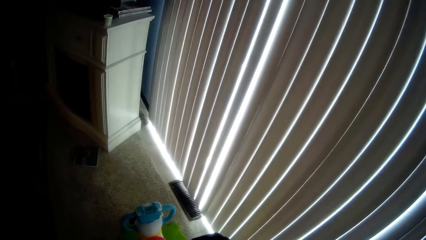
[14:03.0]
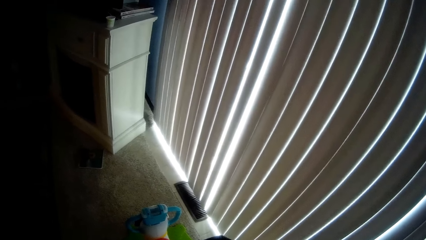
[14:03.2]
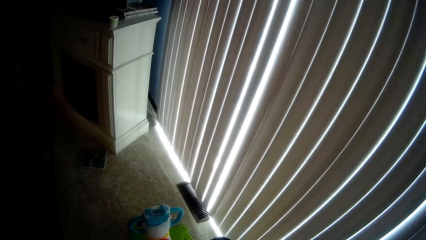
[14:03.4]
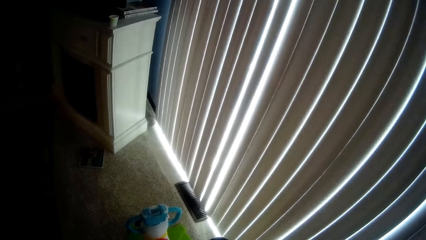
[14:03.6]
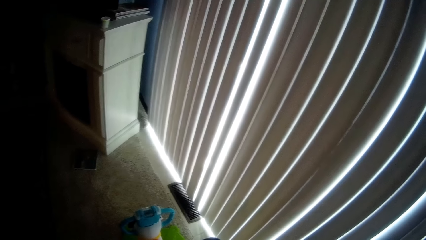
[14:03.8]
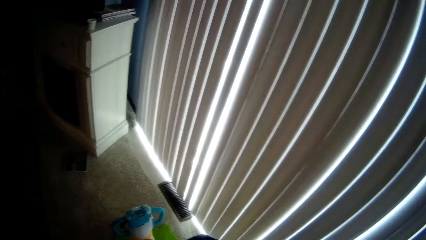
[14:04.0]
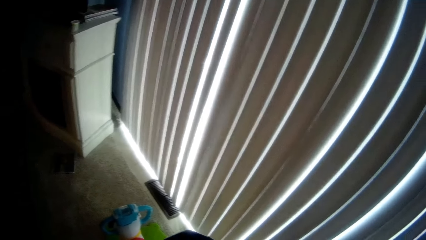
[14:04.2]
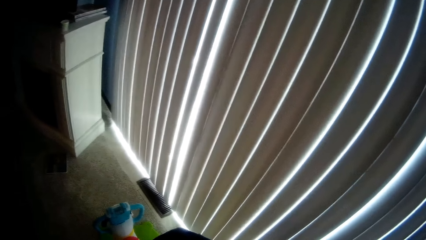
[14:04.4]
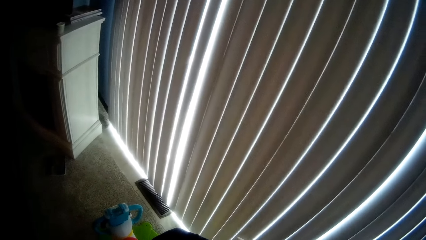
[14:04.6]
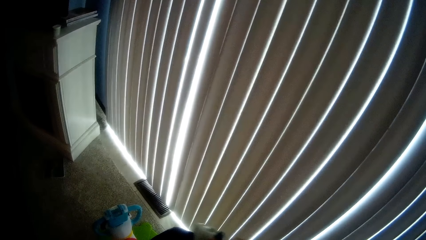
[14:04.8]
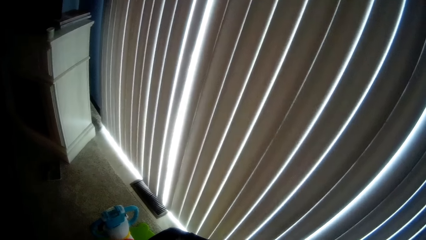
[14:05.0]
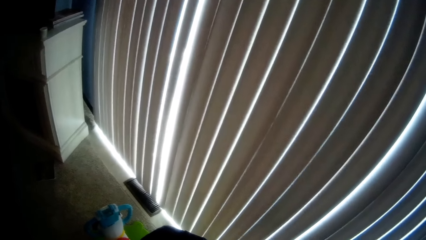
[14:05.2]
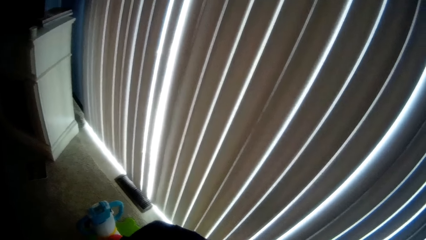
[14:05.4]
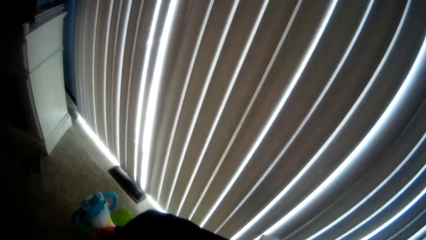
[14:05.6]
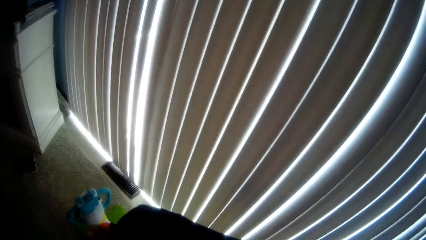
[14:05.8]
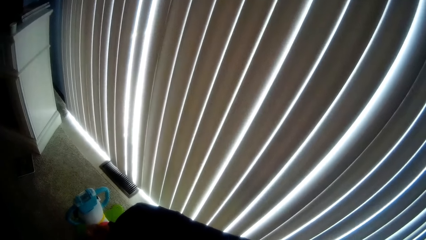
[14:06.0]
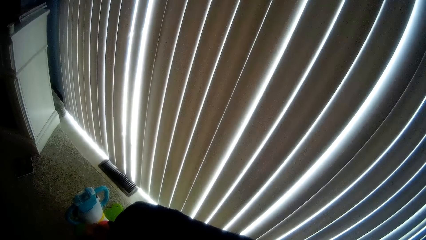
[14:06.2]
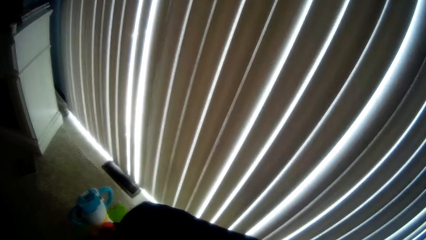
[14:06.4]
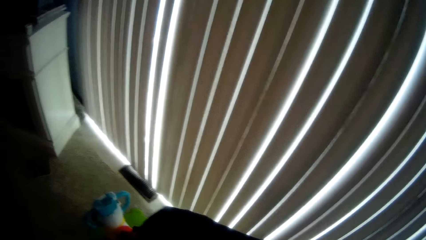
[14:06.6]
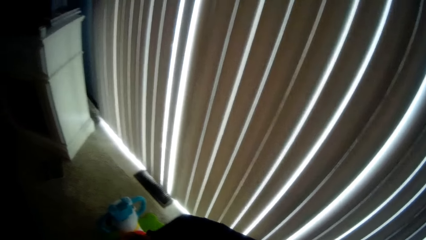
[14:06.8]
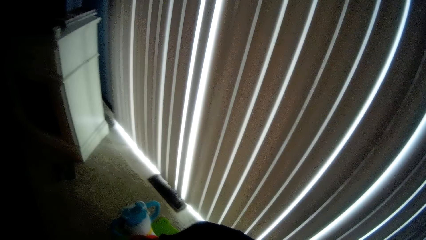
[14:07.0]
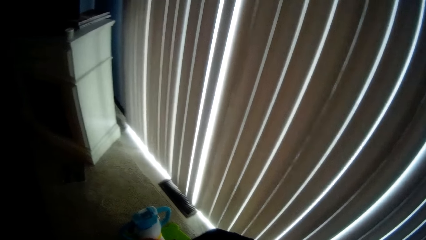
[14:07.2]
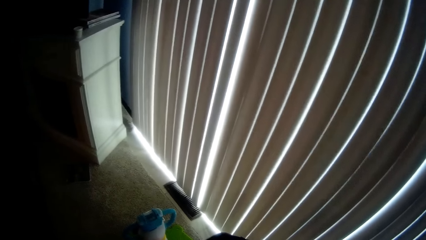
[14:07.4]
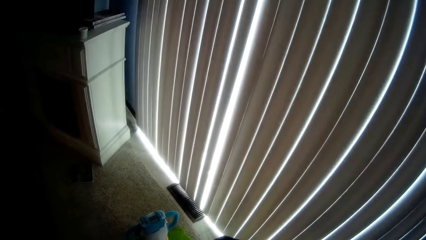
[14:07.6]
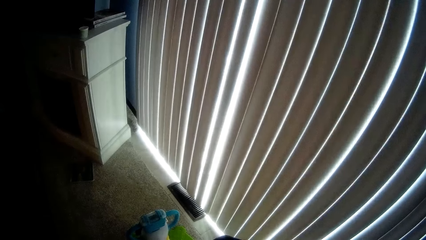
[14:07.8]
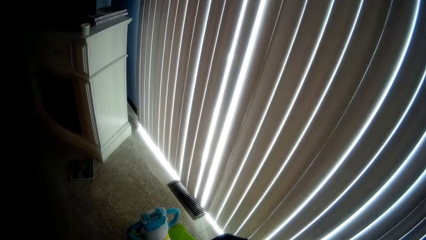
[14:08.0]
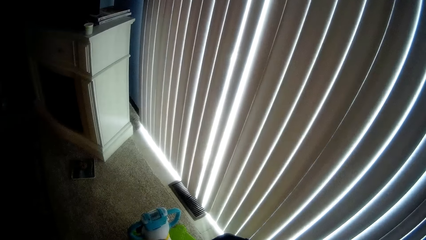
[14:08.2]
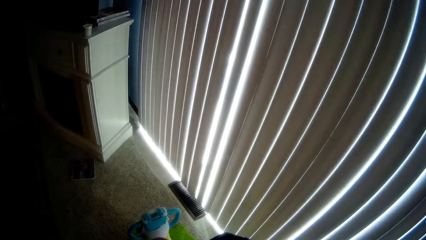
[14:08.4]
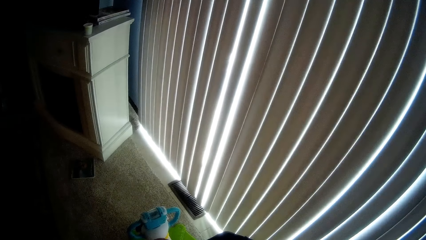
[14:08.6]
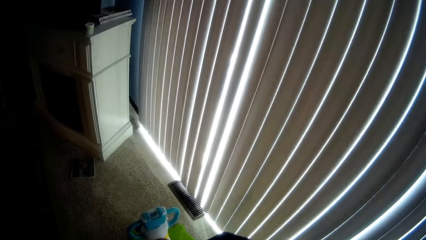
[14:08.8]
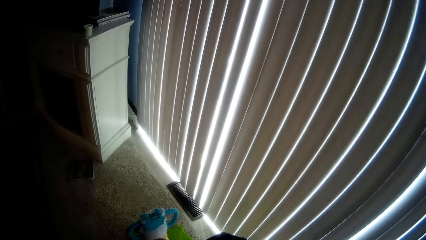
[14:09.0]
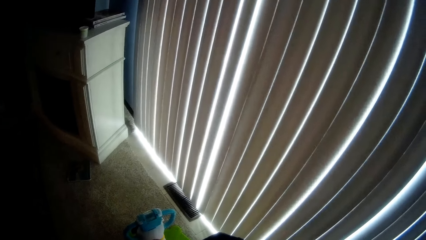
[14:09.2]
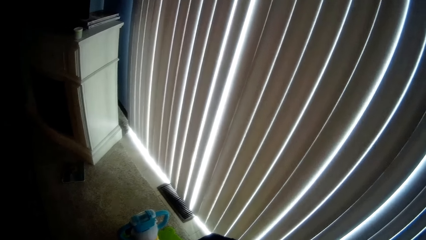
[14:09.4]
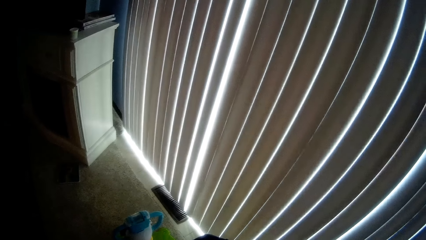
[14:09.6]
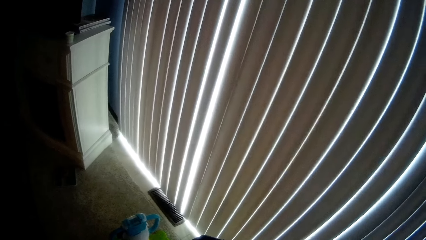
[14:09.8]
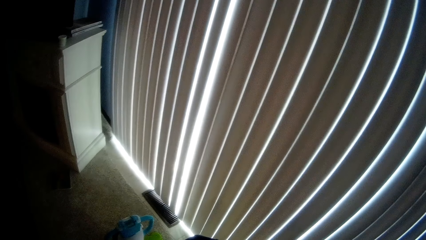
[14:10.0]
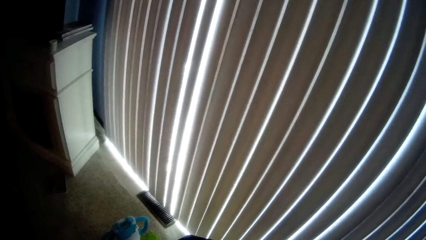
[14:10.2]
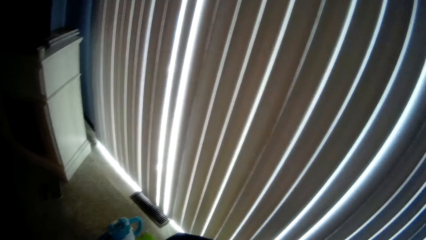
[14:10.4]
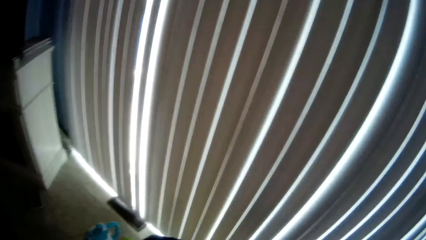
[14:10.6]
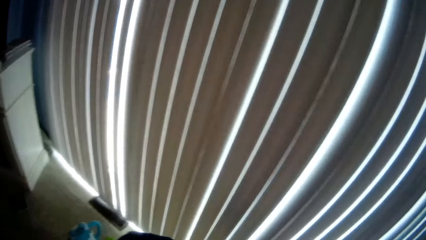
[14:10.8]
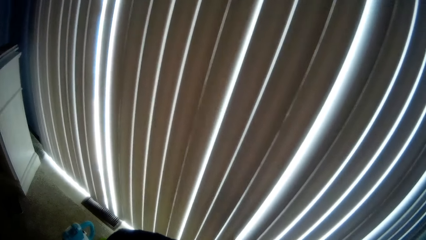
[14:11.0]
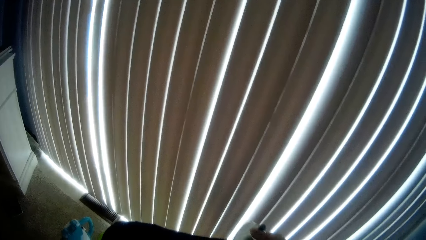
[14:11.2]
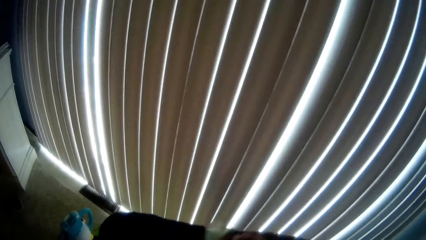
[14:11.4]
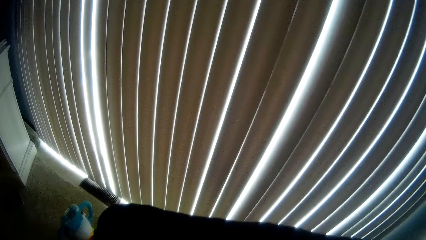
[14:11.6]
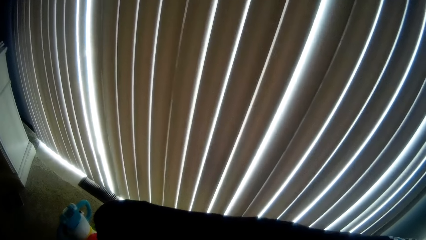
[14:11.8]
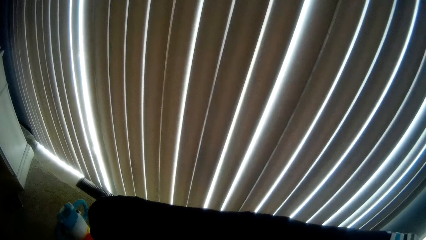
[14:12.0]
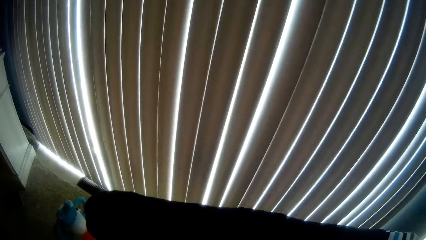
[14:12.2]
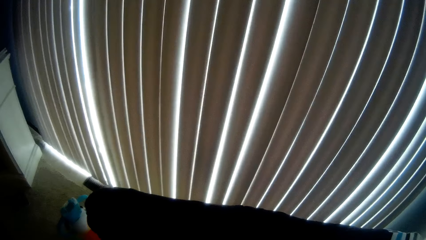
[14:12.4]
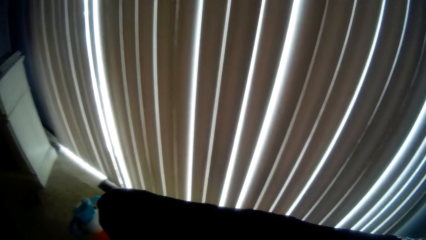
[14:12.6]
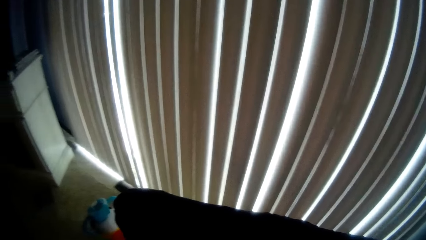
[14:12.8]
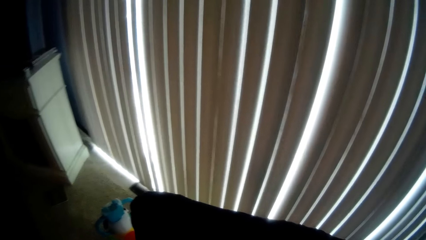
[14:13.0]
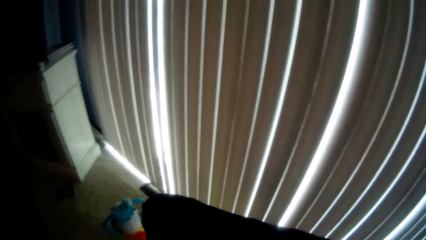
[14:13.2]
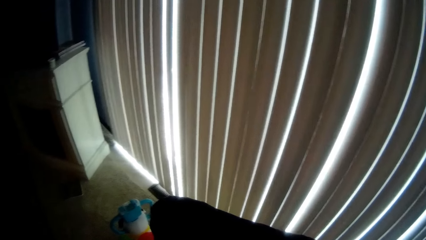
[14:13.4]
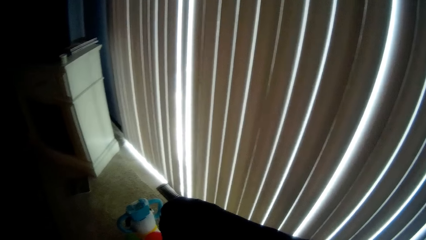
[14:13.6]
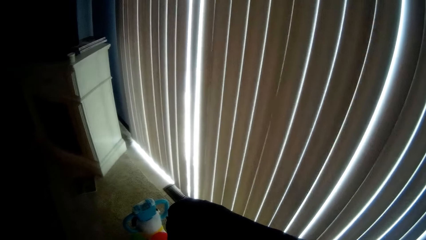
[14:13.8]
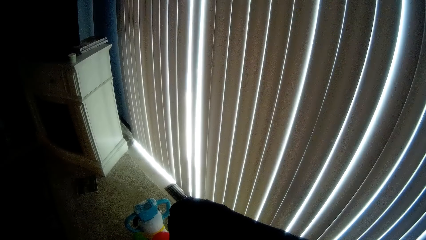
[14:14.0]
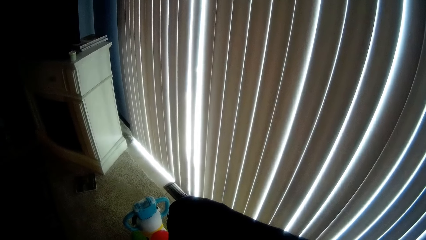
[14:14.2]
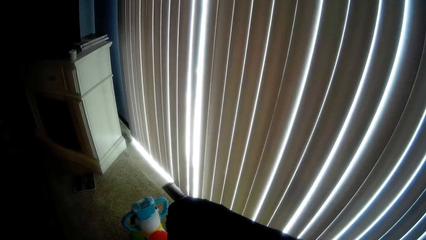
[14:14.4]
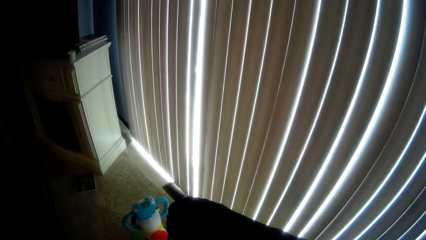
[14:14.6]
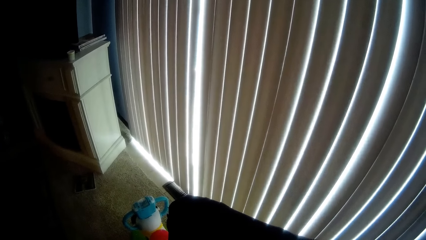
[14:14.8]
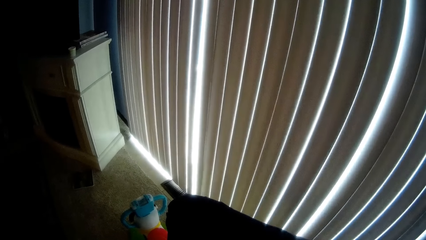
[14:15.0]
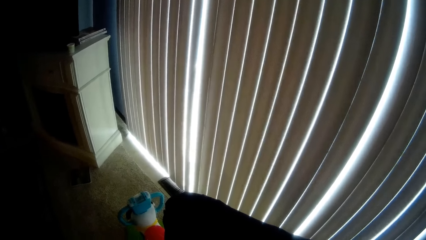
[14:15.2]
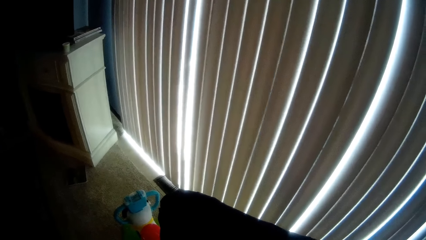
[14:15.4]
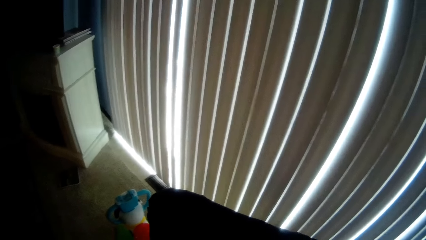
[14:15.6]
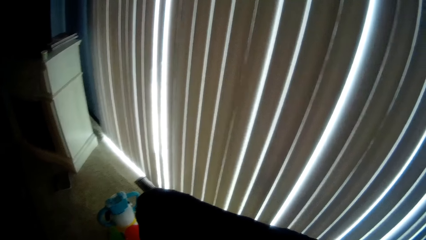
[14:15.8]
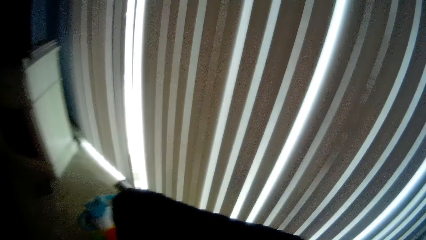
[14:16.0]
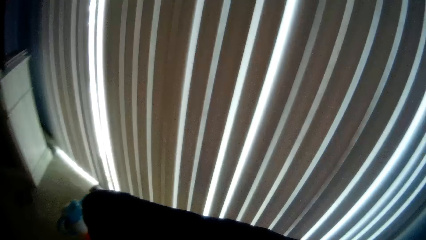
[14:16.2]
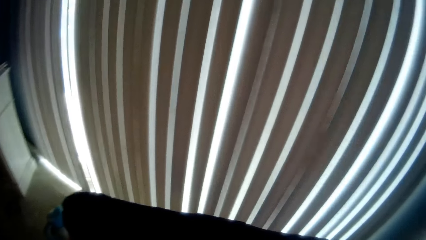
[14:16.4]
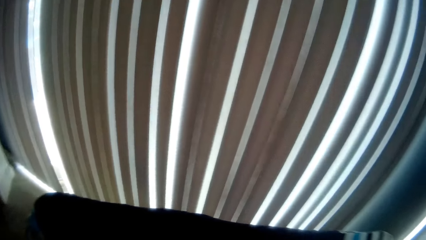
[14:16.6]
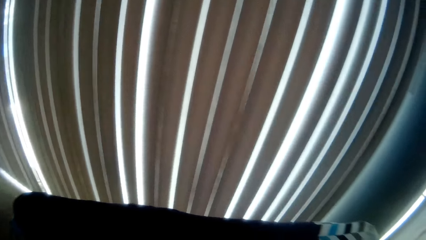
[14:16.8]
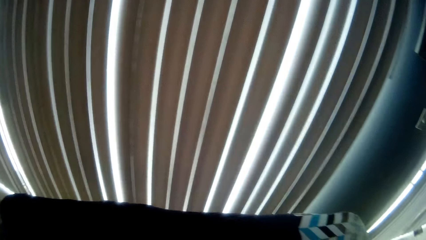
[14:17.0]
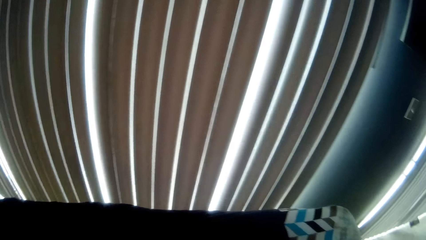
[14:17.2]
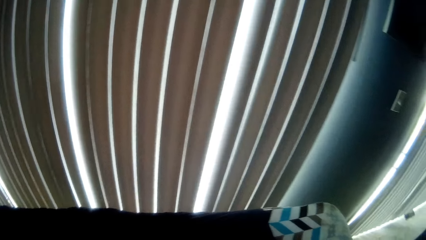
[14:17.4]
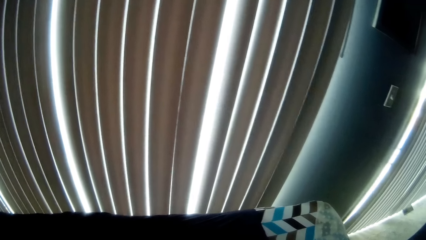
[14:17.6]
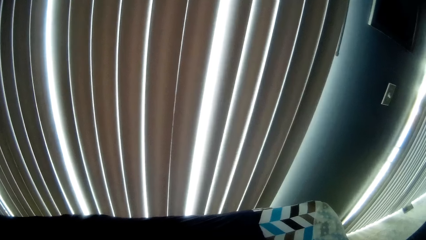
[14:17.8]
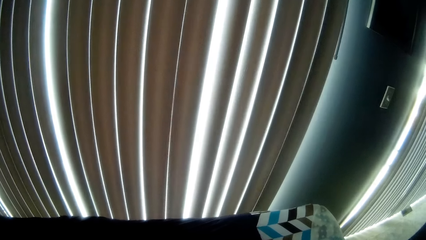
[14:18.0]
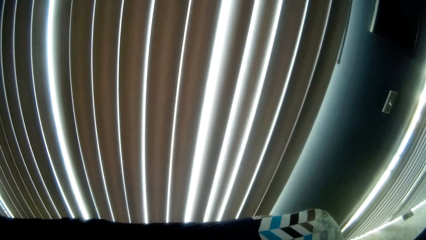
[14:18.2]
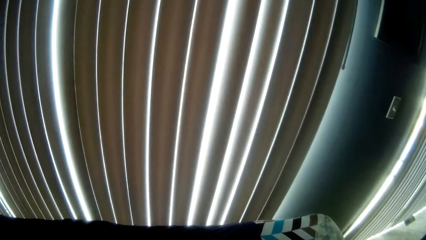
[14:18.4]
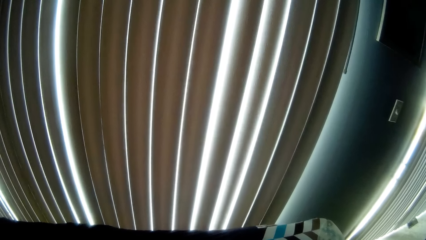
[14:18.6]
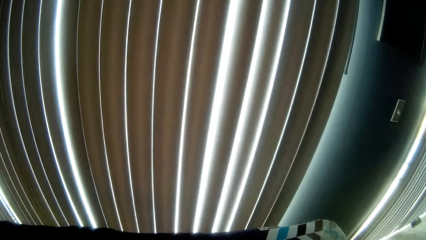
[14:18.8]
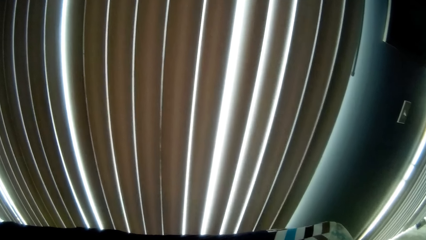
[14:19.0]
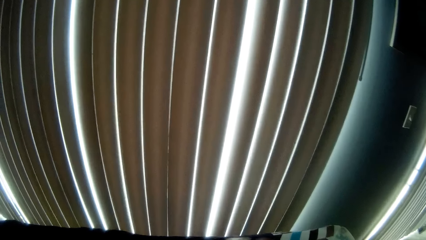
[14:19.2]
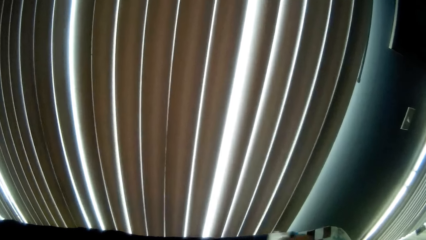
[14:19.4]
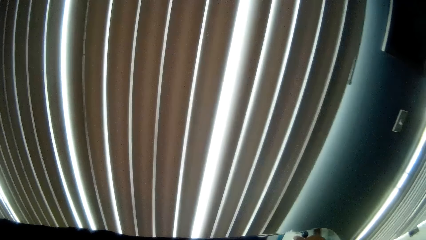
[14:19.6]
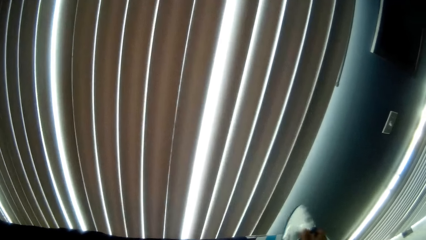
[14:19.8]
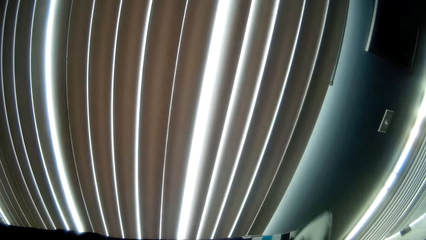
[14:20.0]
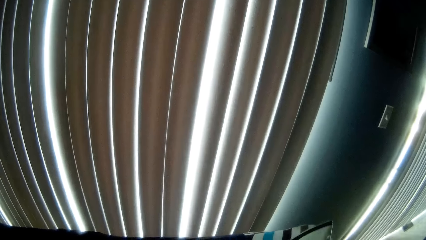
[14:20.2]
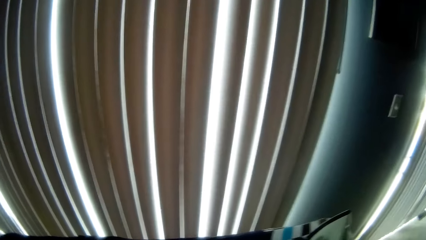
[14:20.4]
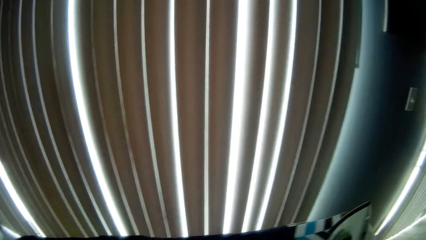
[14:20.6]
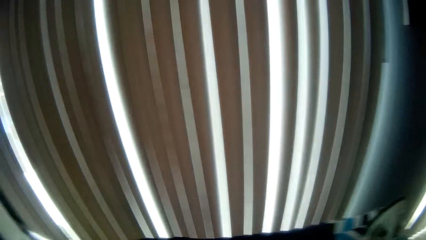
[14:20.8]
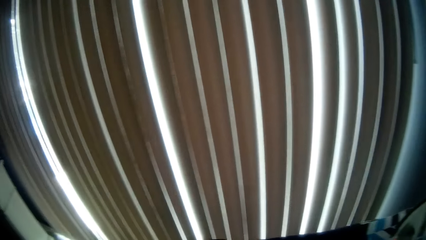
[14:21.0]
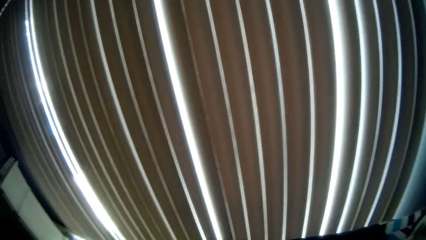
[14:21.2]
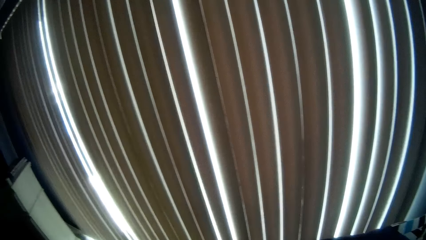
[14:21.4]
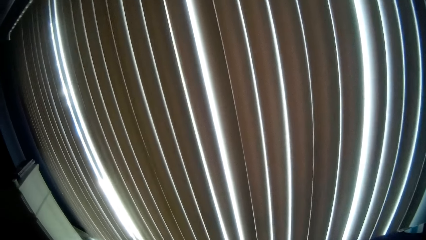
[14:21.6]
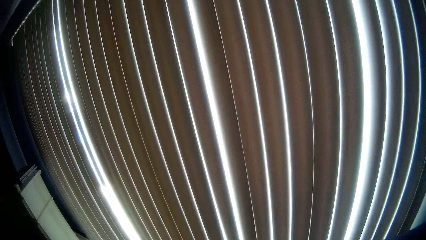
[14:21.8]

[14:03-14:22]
The camera wearer talks. He drops the iron on the ironing board with his right hand. He stops ironing.
